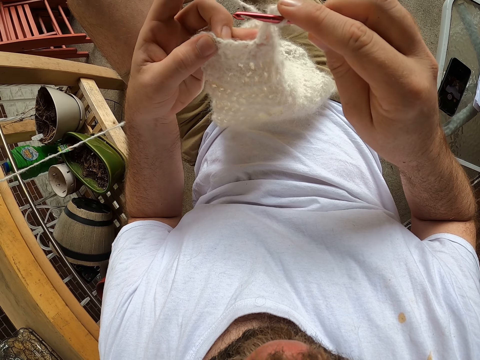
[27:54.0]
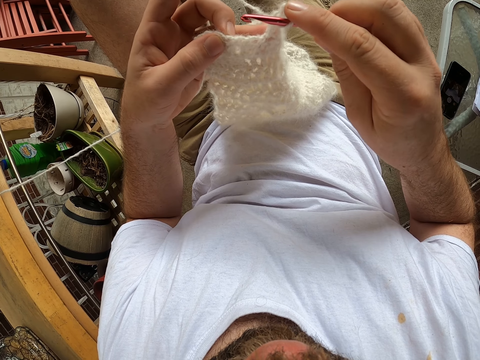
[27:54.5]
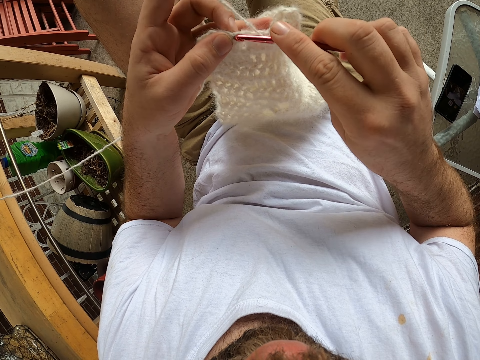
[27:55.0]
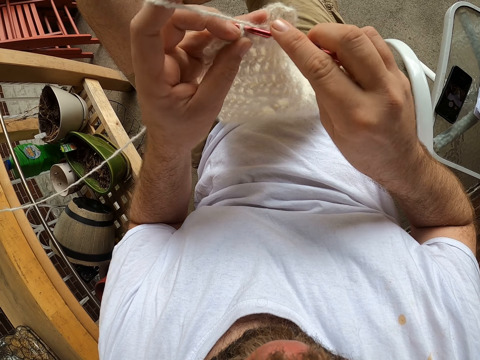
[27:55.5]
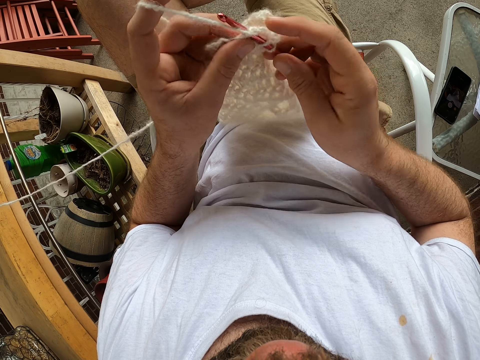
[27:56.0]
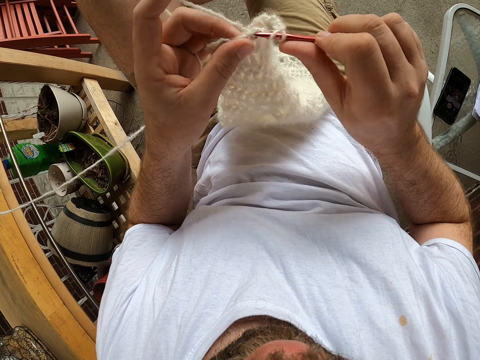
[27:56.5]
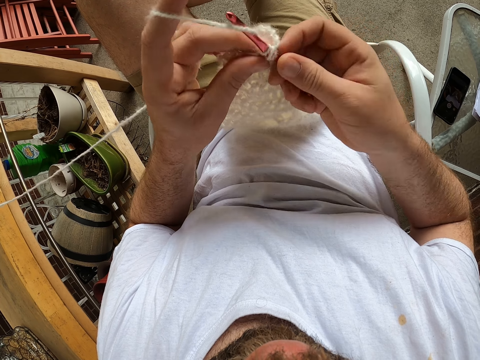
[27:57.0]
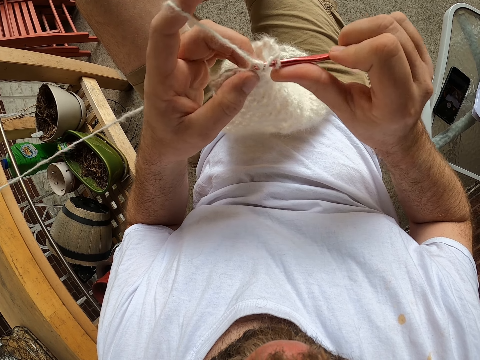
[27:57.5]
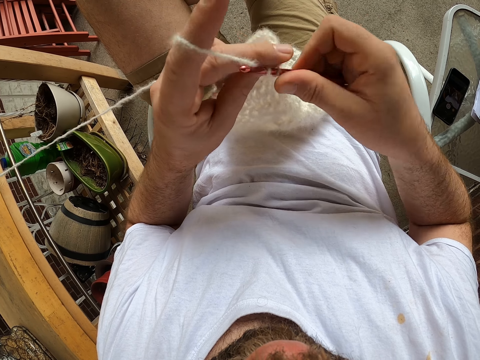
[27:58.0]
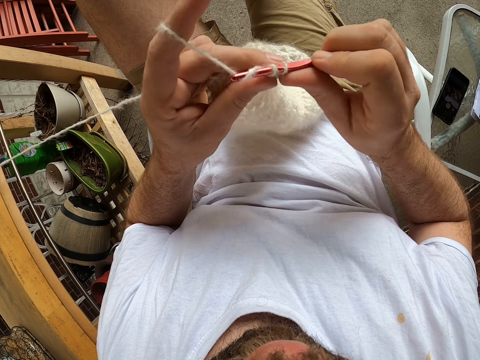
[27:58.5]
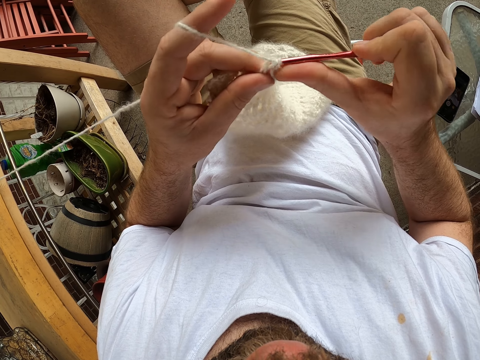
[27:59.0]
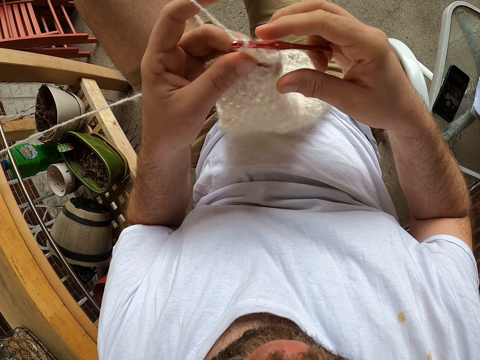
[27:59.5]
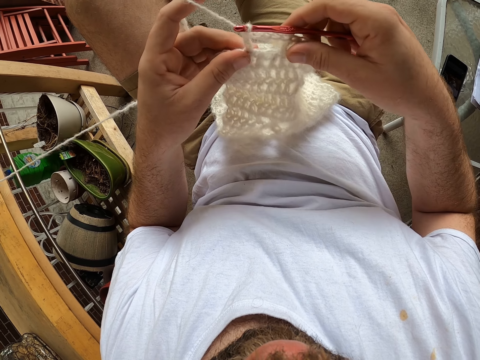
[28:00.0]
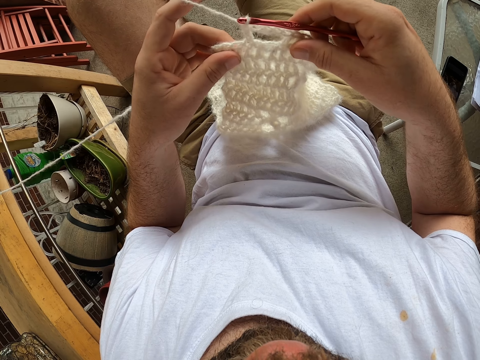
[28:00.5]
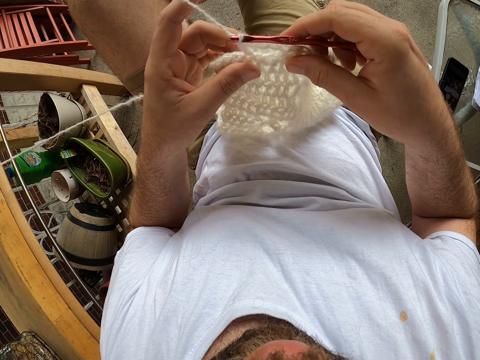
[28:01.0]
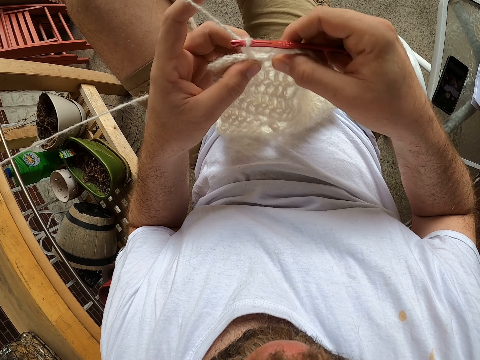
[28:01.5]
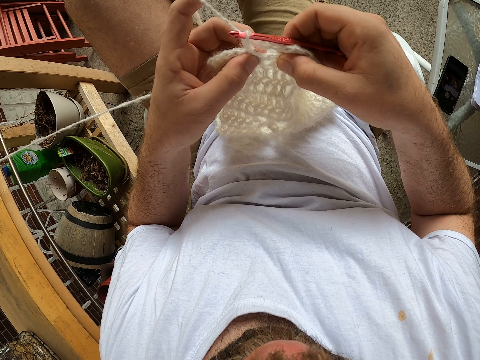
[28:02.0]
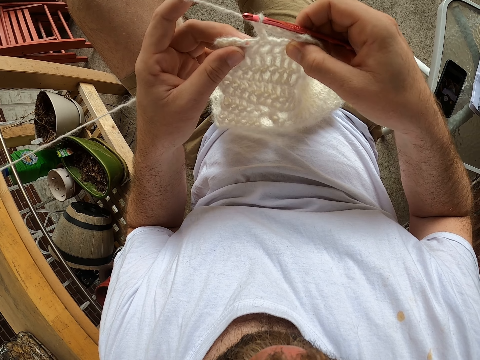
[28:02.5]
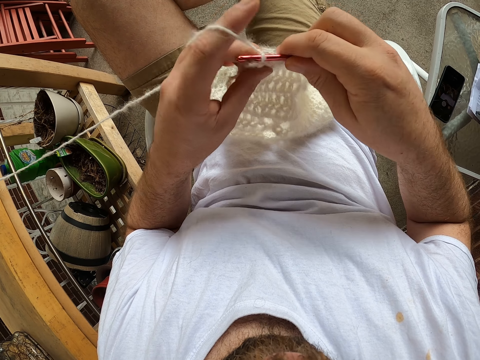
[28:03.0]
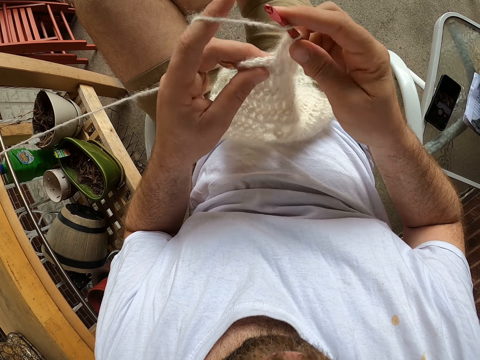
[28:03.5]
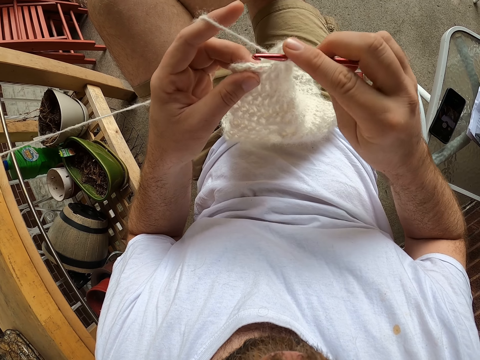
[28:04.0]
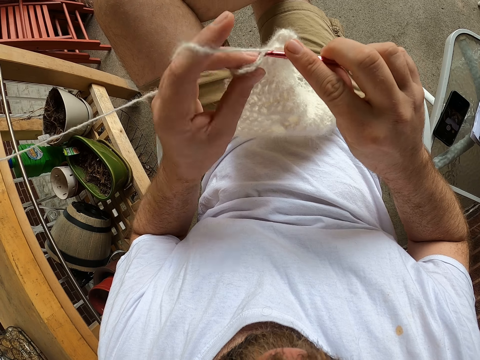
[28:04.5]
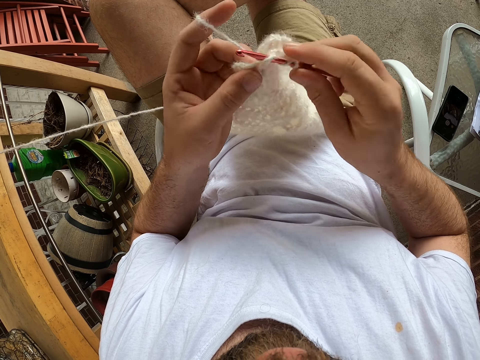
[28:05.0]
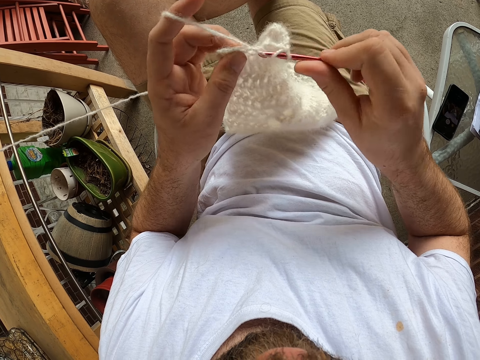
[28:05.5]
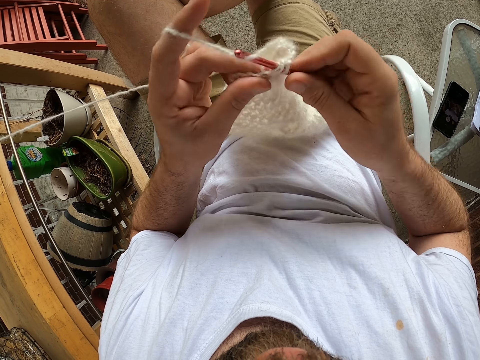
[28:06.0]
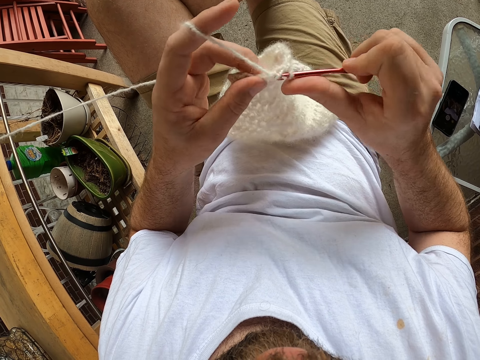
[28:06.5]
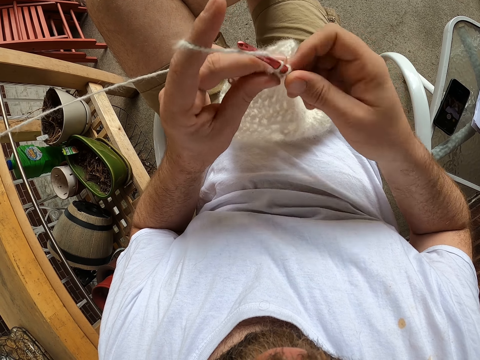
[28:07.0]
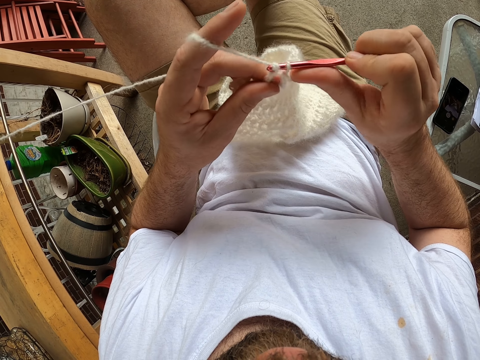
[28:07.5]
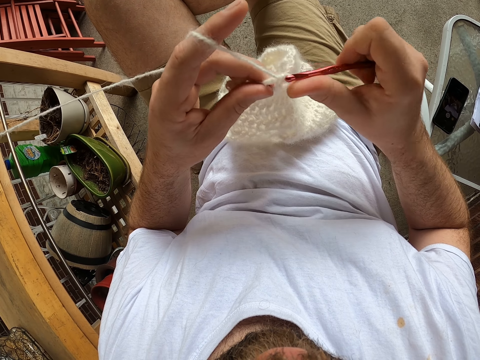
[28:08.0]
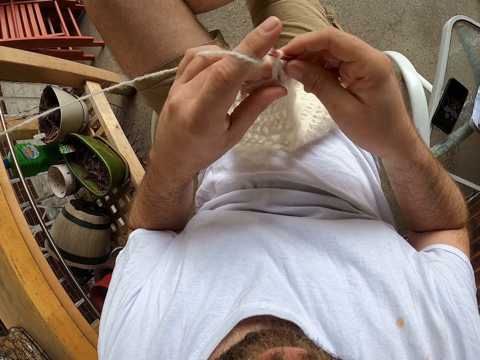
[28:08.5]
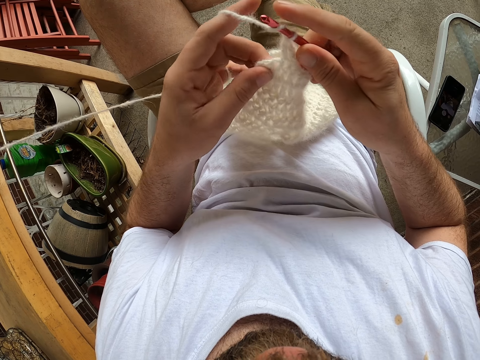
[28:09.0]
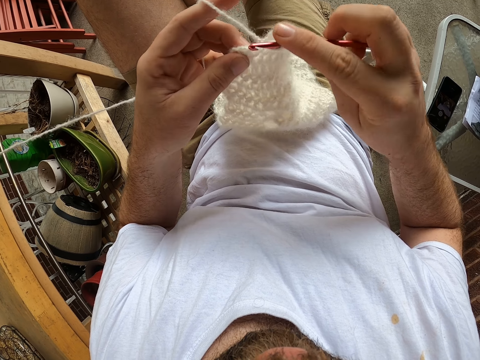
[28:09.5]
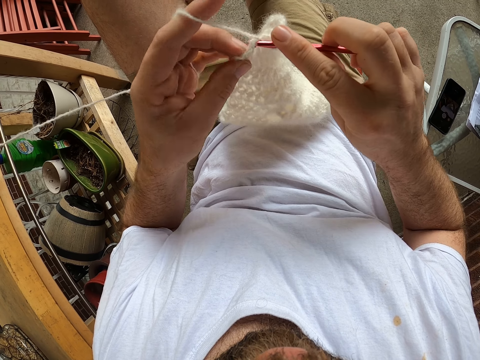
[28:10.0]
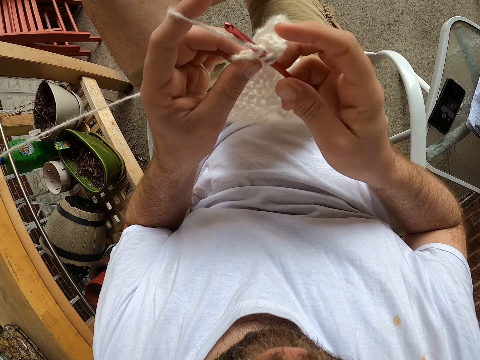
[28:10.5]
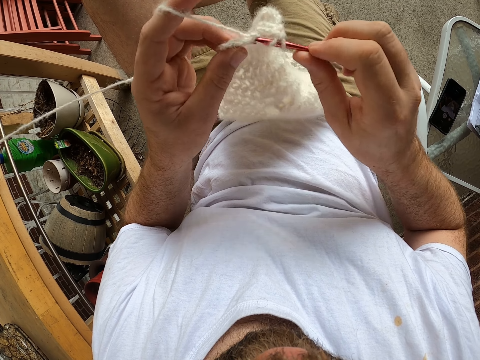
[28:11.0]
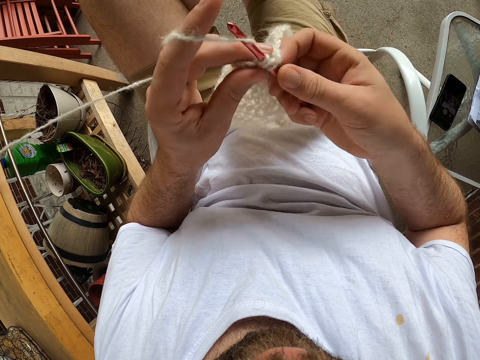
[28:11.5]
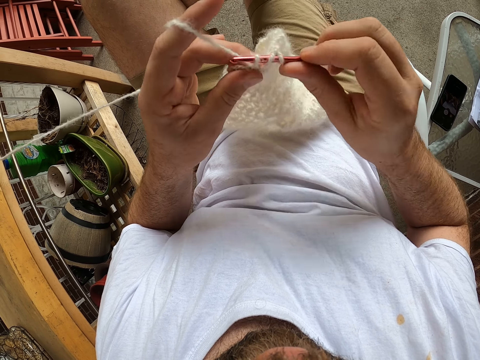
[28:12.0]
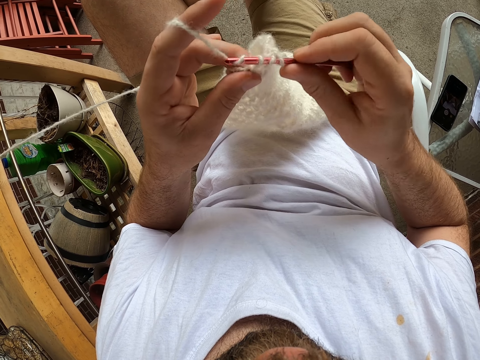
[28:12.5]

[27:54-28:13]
The camera wearer knits the fabric. They adjust the fabric. They knit the fabric. They adjust the fabric. They knit the fabric.

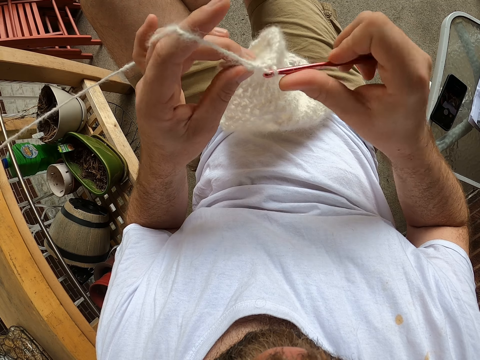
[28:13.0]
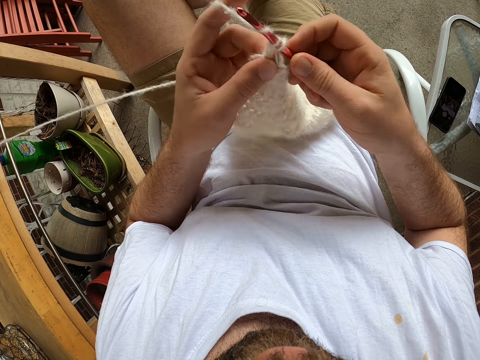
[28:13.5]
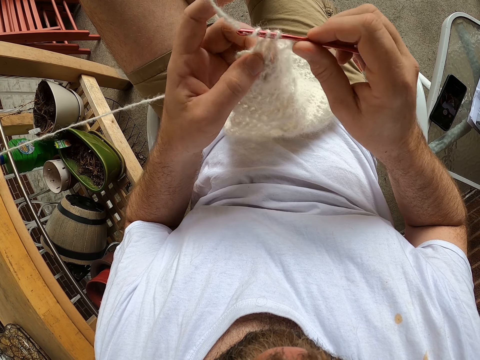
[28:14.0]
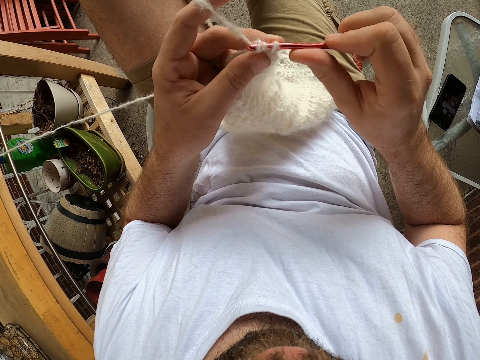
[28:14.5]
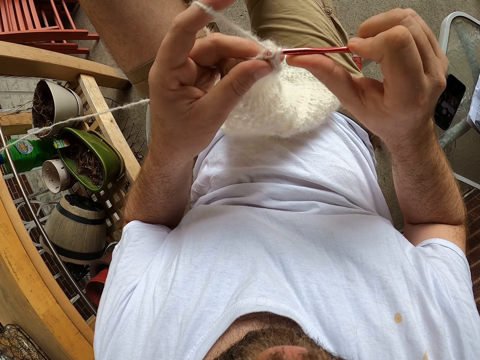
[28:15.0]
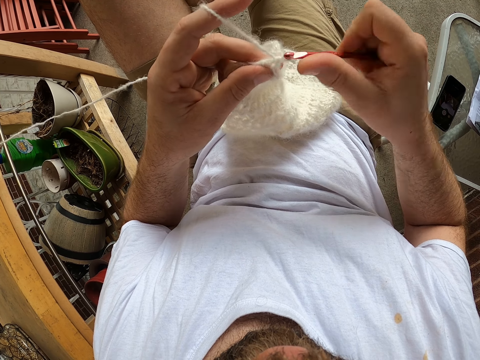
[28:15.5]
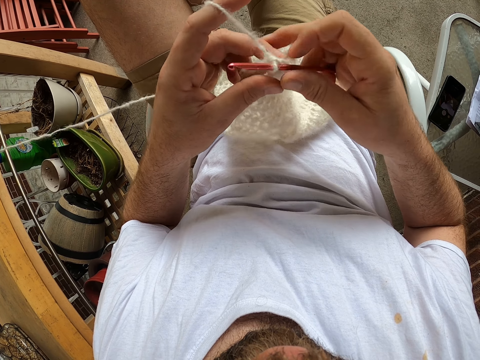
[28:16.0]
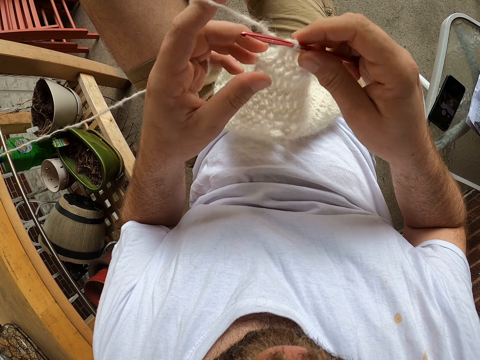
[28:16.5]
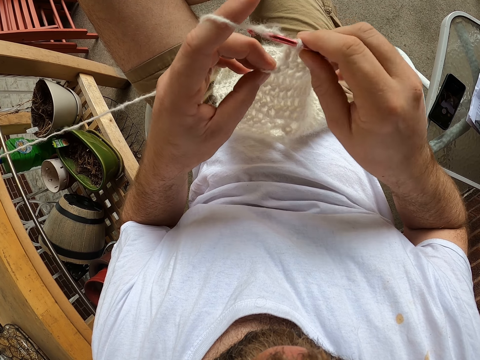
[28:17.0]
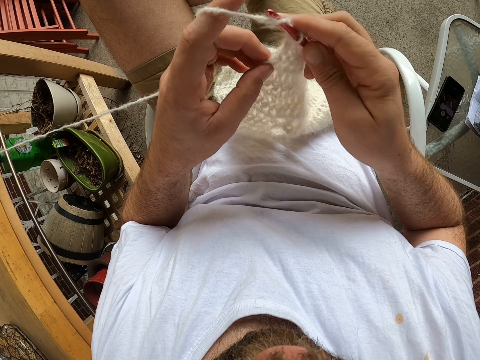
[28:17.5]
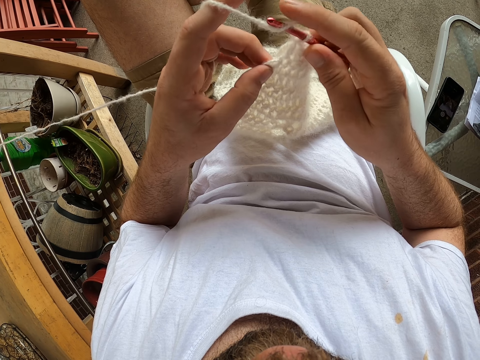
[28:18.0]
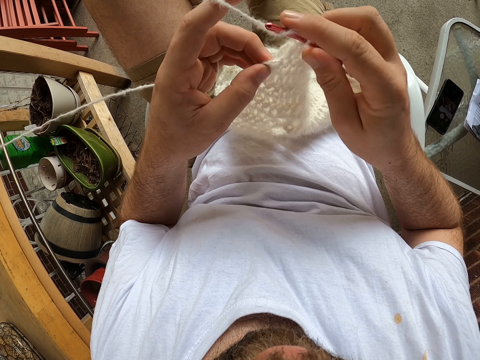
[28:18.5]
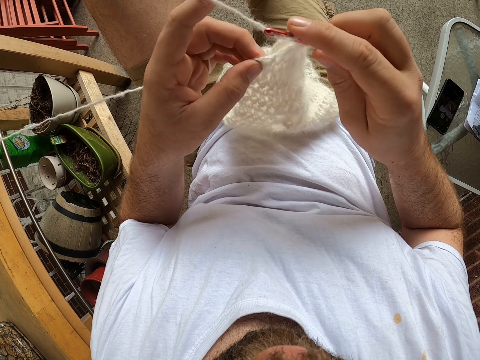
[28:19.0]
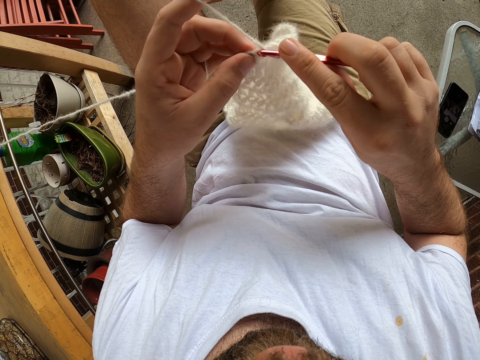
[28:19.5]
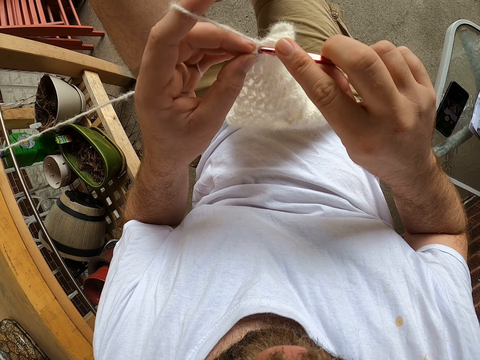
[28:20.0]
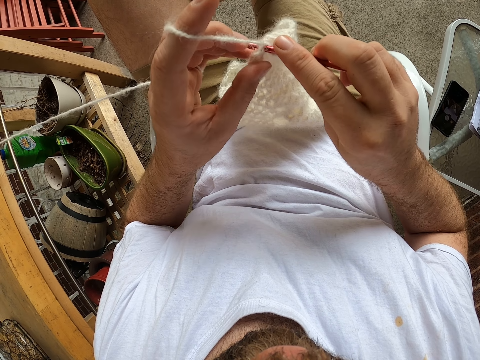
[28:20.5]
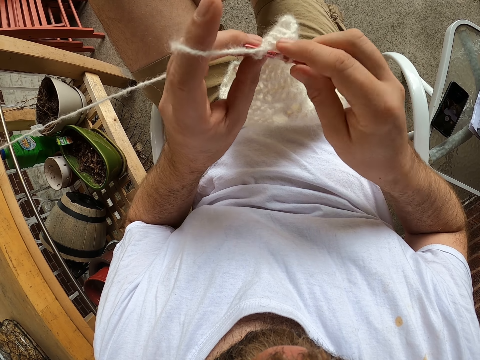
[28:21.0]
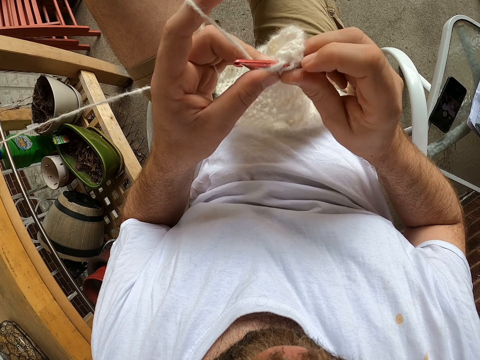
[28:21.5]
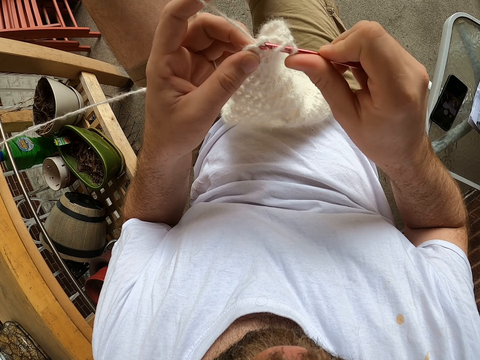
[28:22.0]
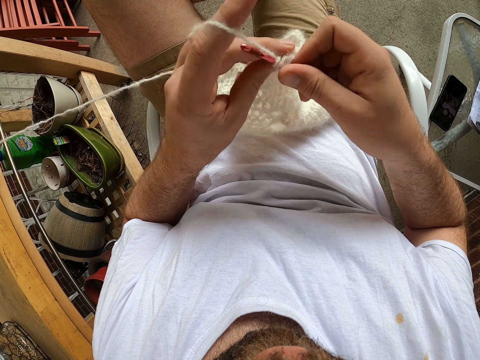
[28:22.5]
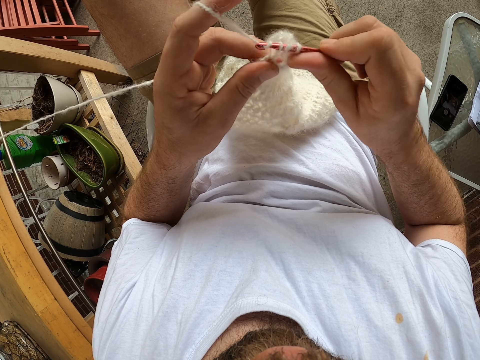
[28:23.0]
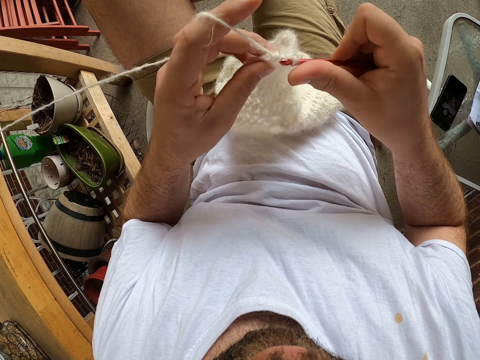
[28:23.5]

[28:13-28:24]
The camera wearer adjusts the fabric. They knit the fabric.
